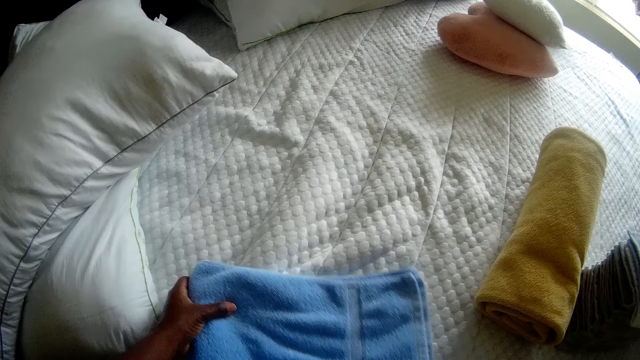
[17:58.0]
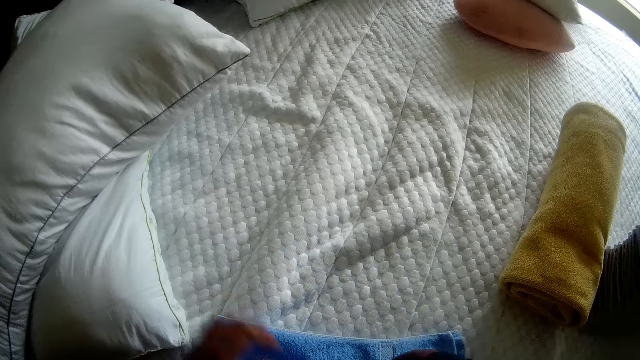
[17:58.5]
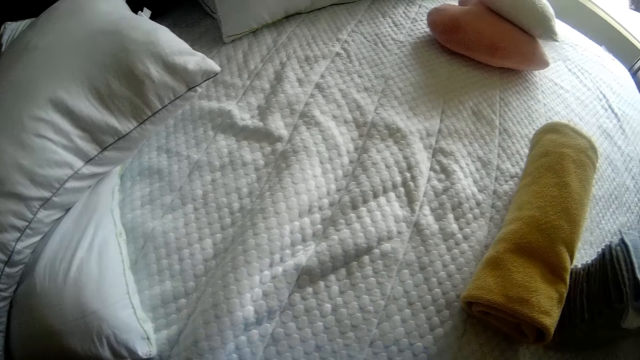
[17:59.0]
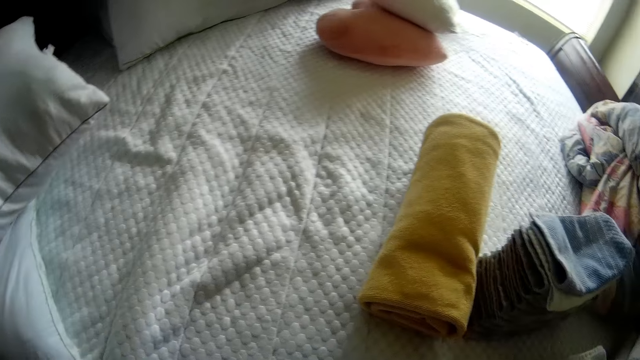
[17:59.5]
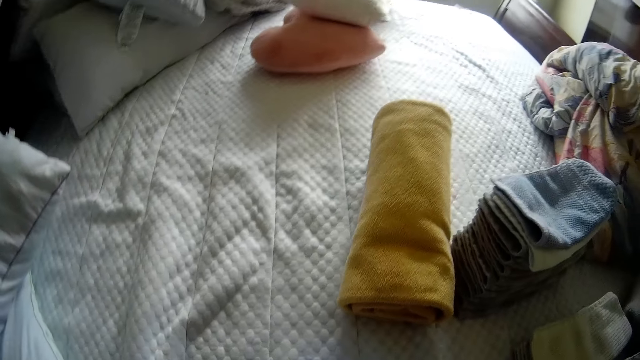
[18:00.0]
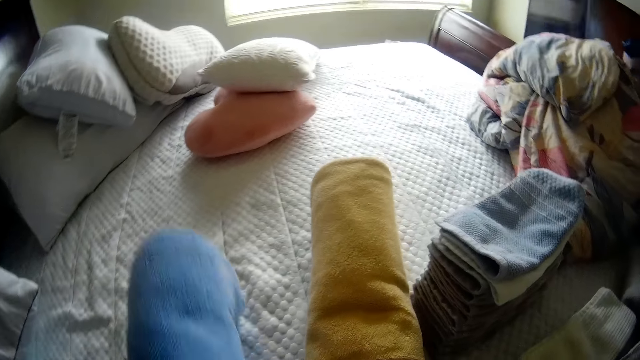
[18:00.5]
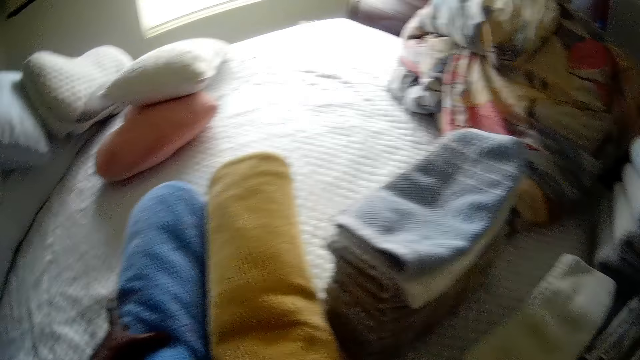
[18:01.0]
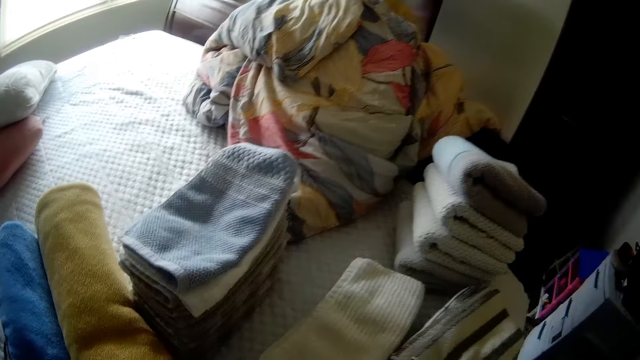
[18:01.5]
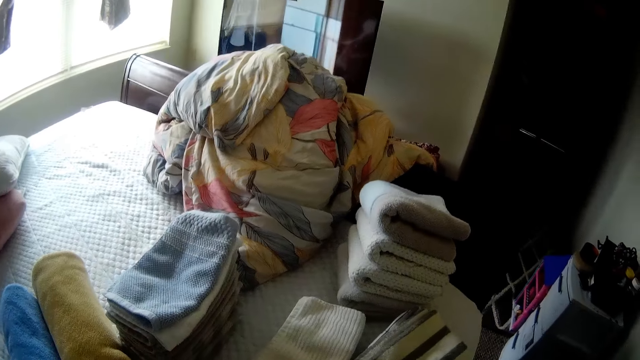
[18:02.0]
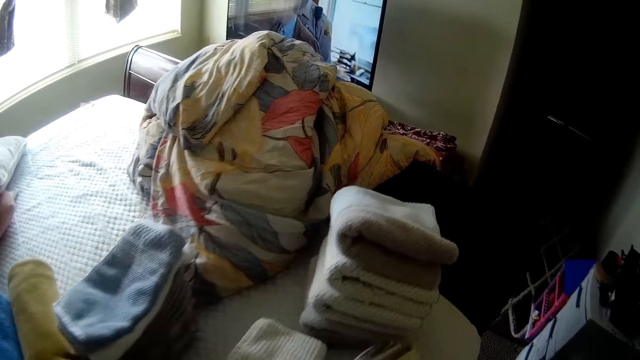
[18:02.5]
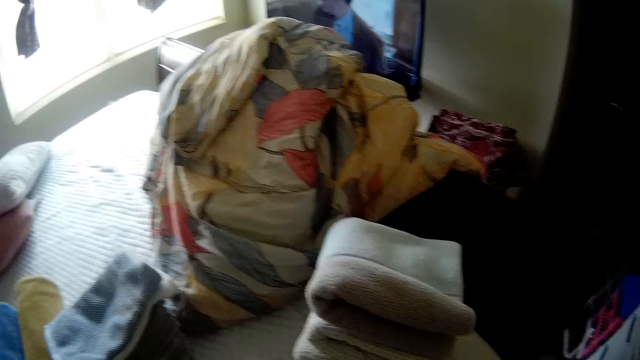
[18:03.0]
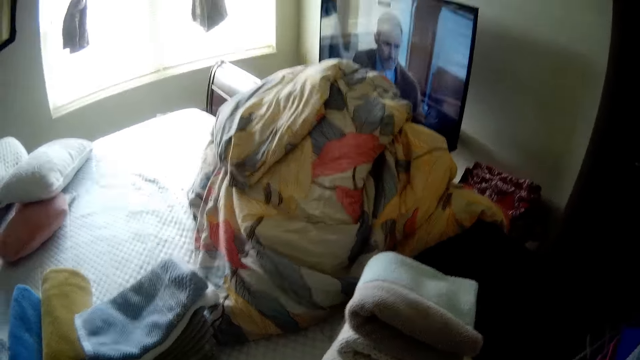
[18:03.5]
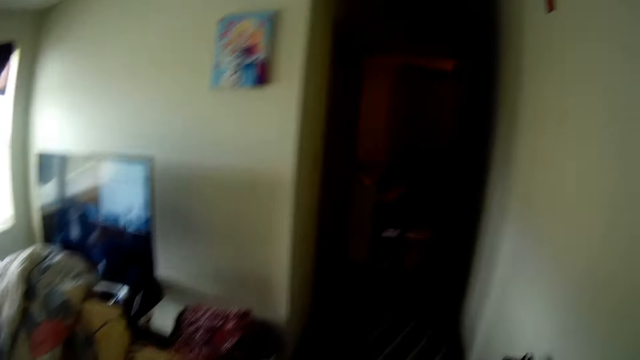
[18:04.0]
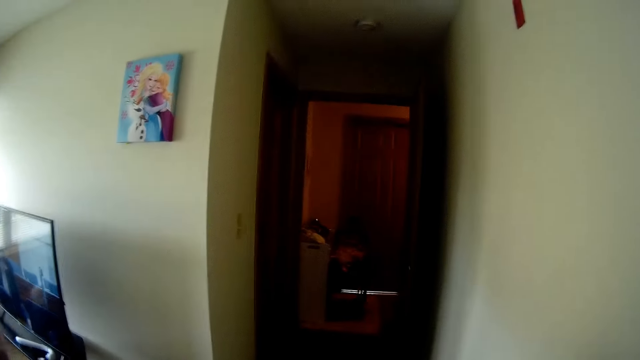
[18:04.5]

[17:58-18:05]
The camera wearer places the folded blue towel on the bed with both hands.

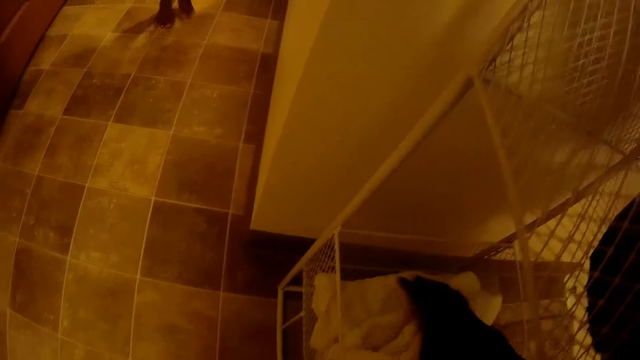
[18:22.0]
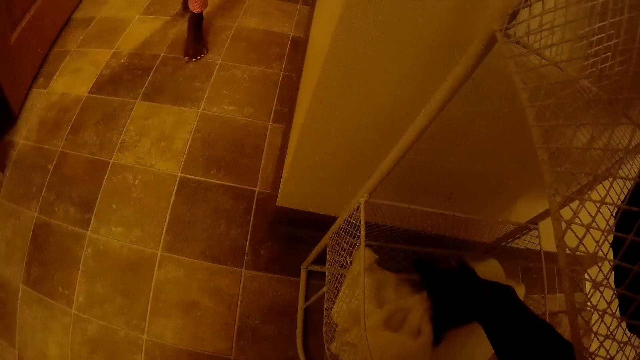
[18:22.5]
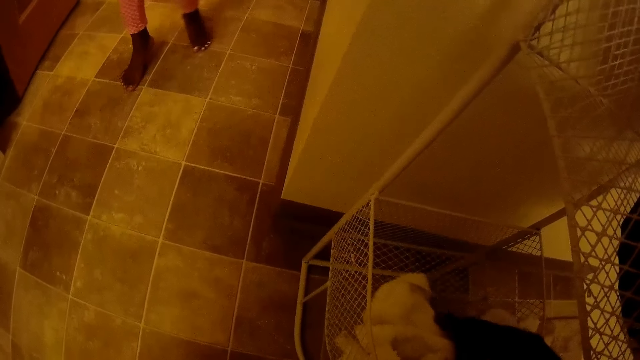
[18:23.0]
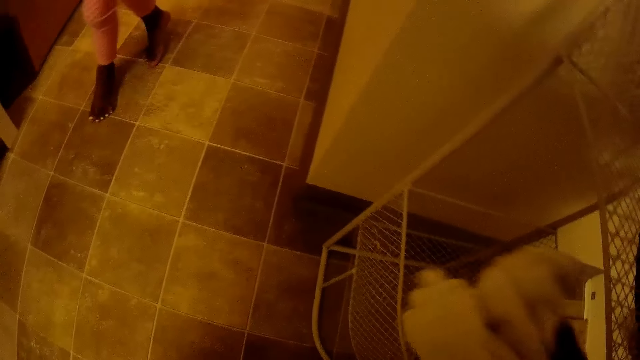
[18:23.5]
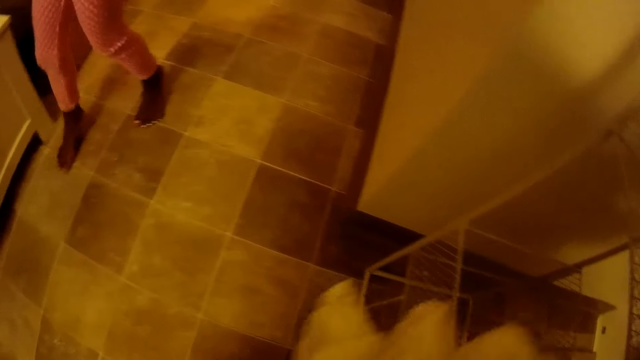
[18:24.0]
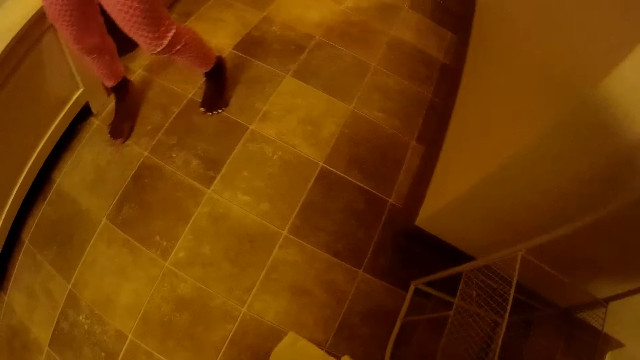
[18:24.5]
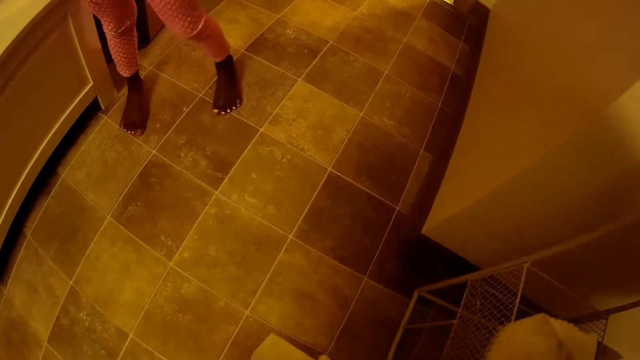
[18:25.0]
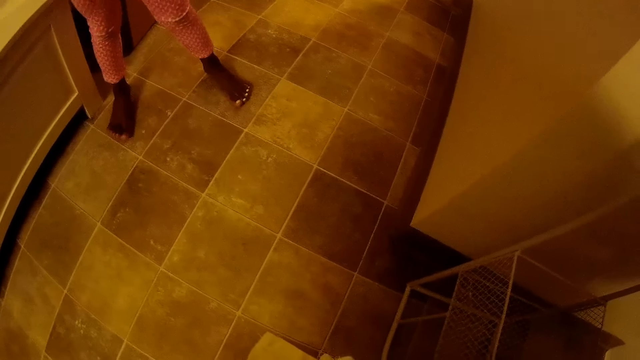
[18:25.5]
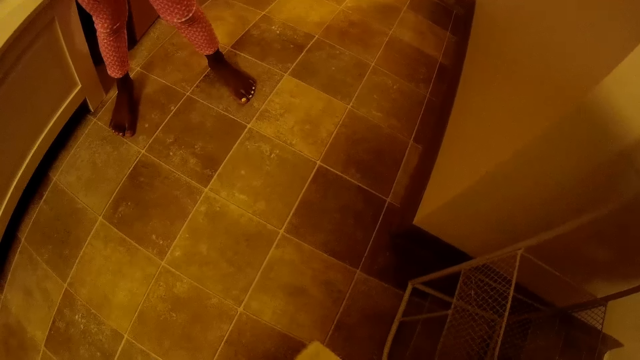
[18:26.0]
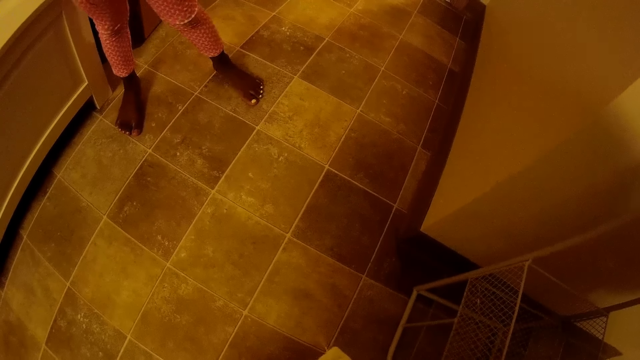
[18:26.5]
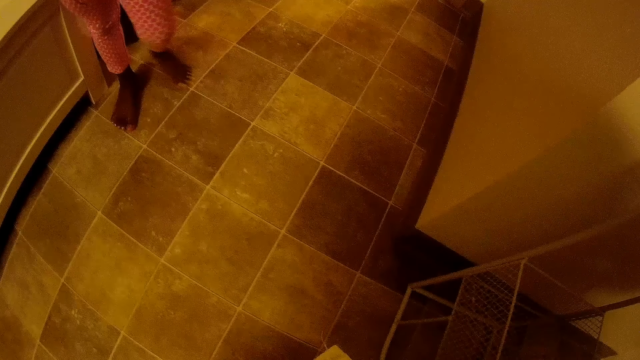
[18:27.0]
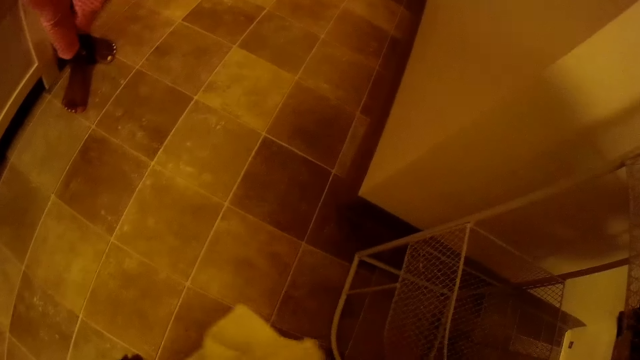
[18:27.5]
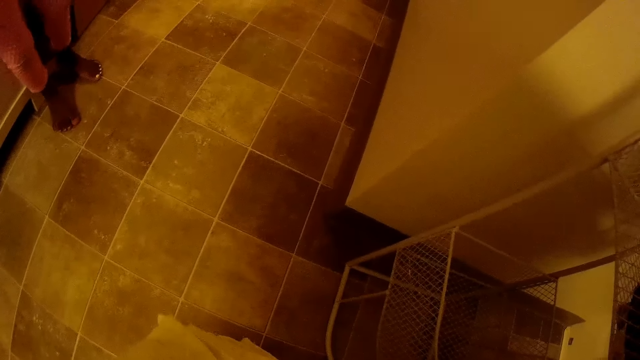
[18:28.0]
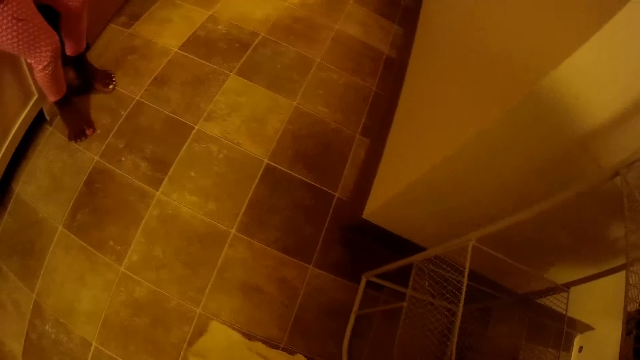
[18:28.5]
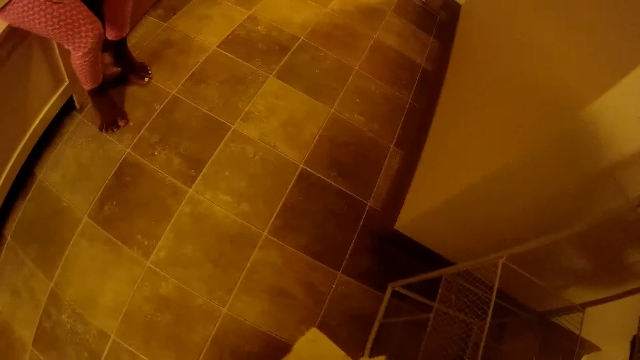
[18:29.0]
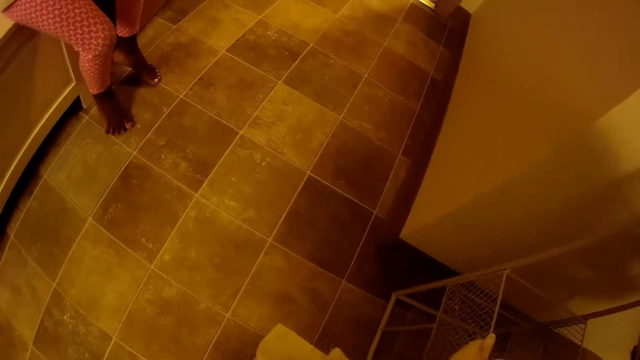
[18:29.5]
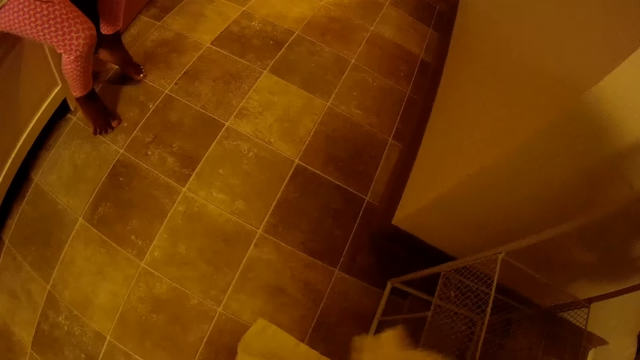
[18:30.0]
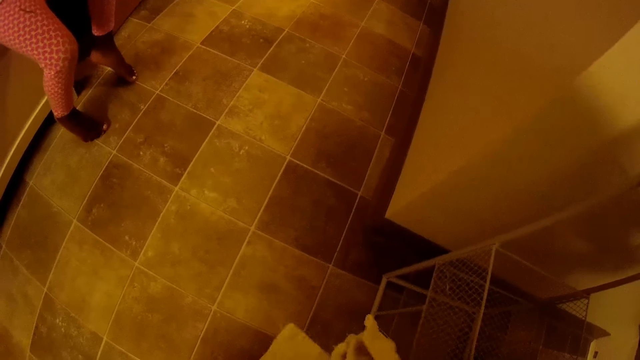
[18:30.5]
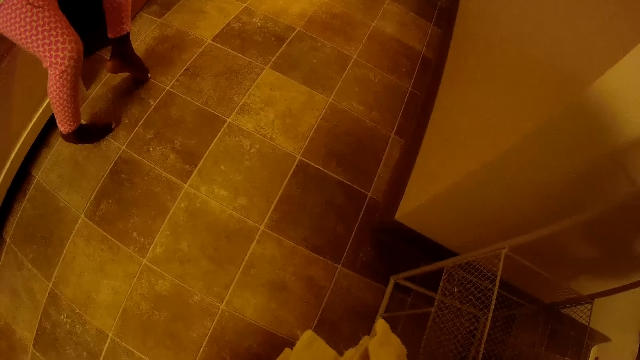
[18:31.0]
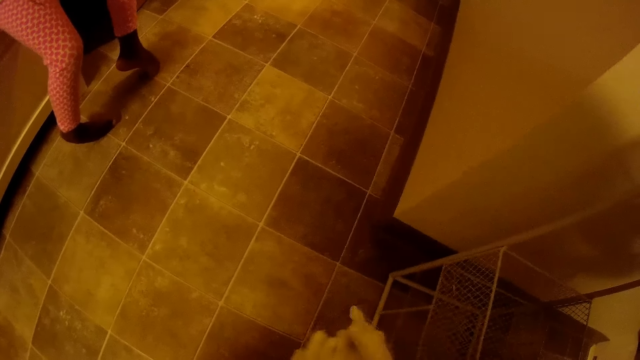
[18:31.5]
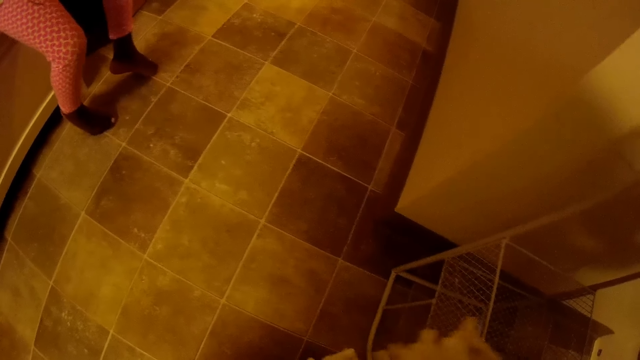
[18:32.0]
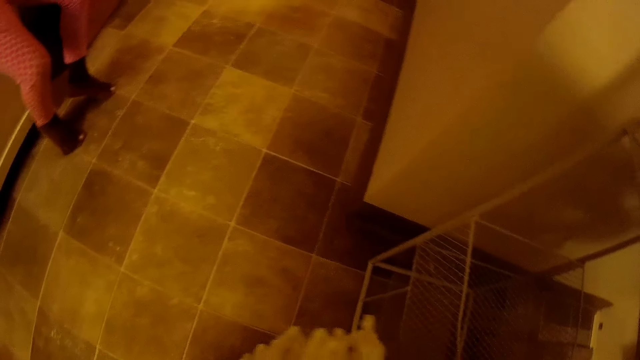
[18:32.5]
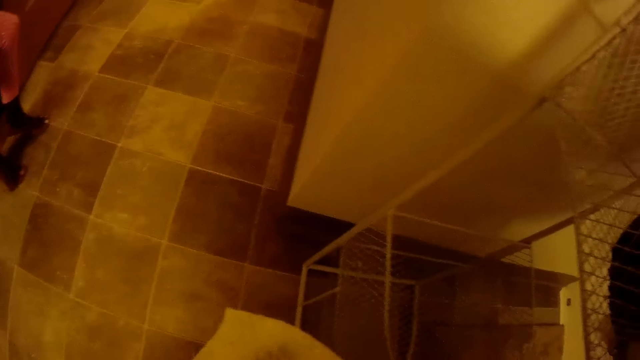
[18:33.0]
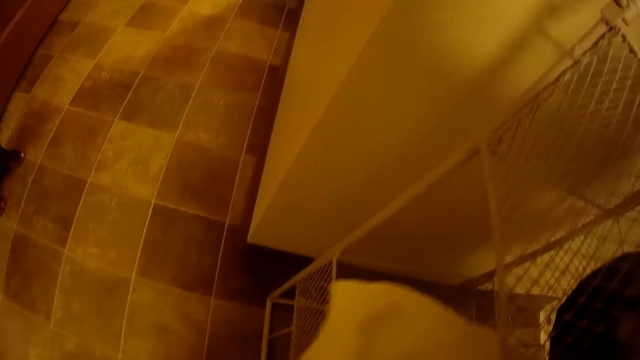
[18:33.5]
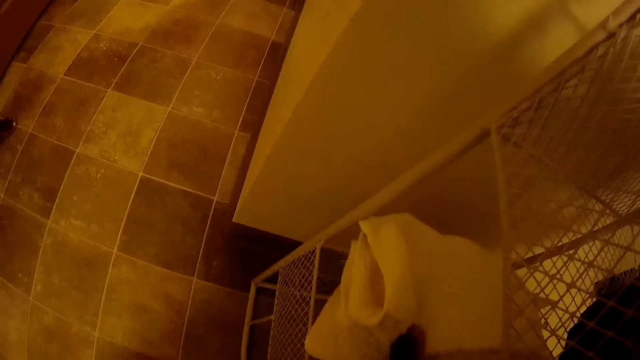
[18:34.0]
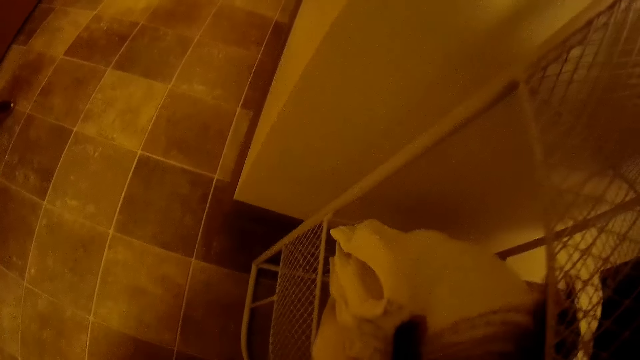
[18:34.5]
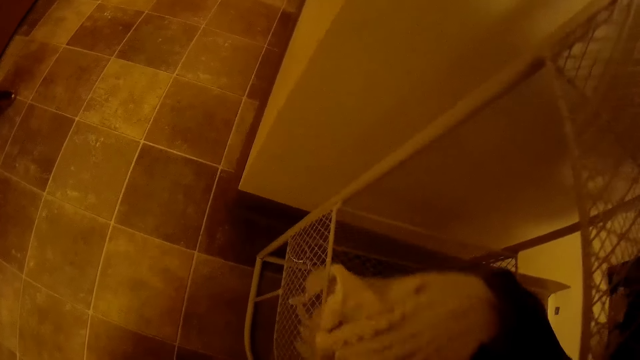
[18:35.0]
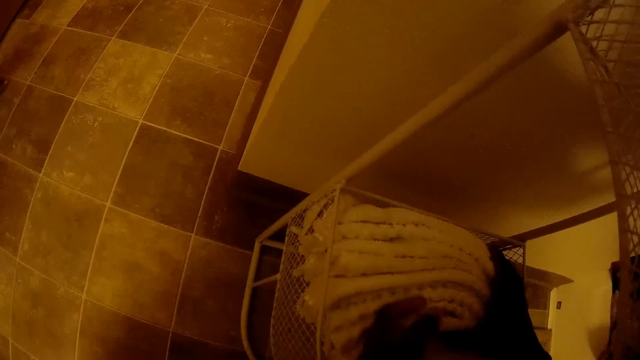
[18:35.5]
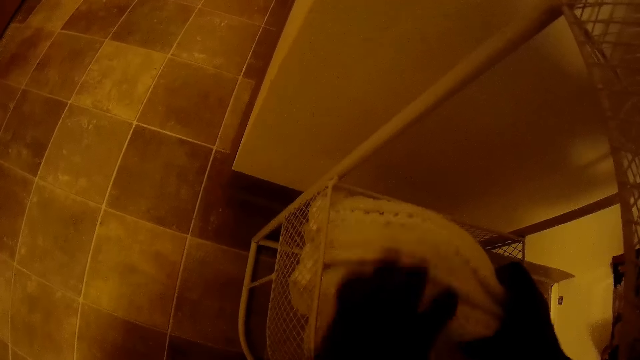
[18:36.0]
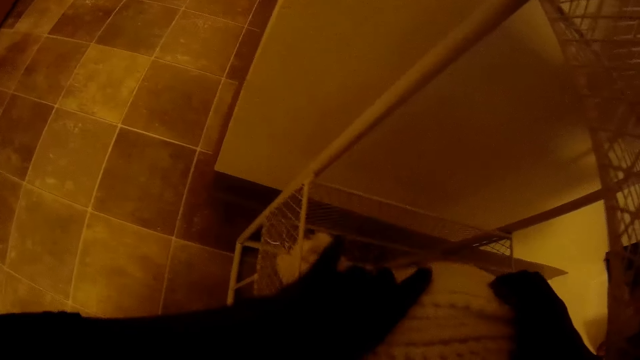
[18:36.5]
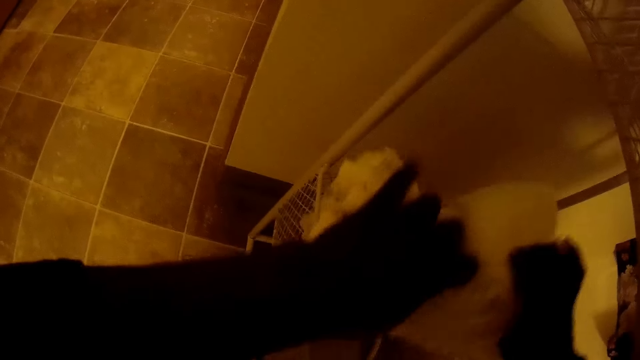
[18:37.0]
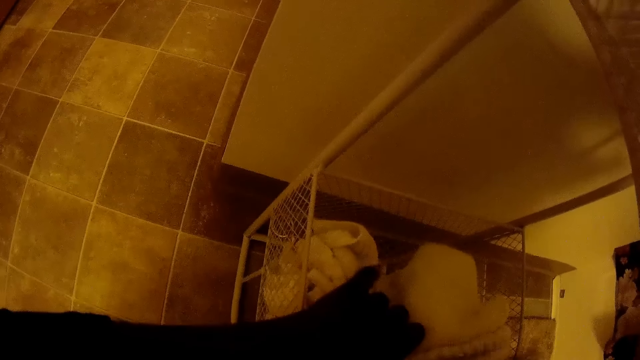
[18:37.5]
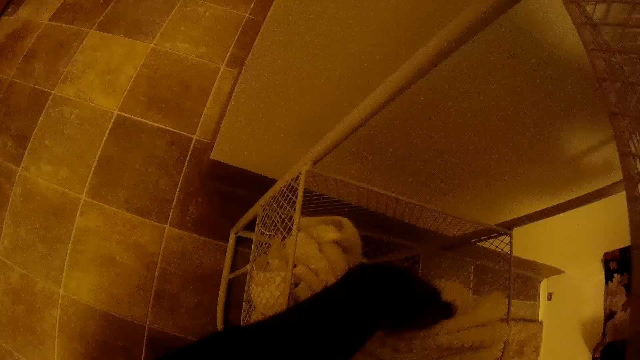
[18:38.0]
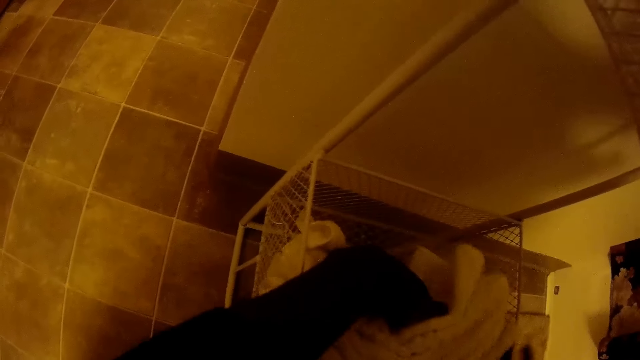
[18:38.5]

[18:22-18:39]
The camera wearer arranges the cloths in a rack with both hands. They pick a towel. They talk to a person. They arrange the towels on a rack.
